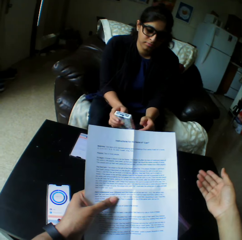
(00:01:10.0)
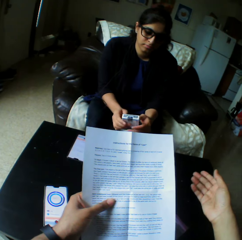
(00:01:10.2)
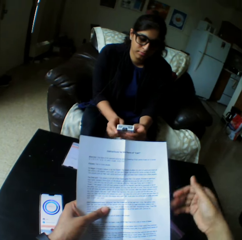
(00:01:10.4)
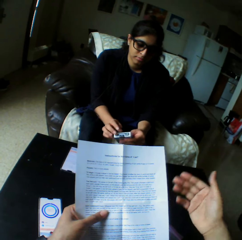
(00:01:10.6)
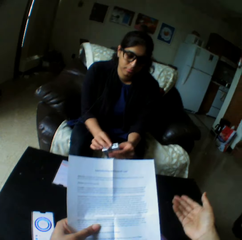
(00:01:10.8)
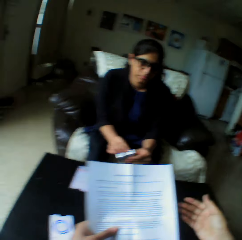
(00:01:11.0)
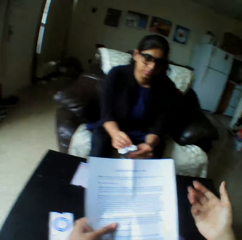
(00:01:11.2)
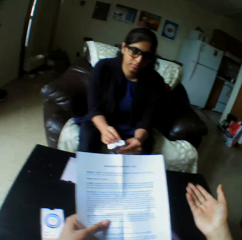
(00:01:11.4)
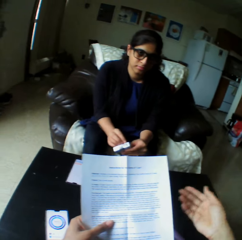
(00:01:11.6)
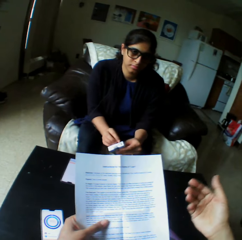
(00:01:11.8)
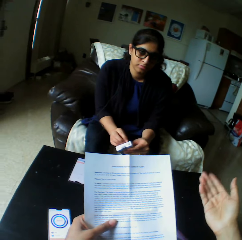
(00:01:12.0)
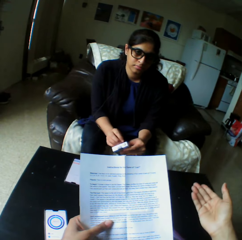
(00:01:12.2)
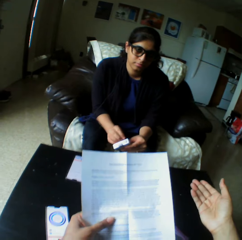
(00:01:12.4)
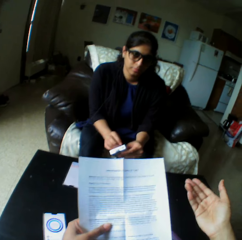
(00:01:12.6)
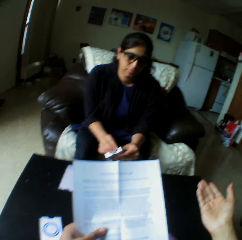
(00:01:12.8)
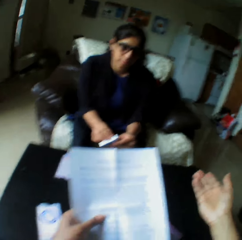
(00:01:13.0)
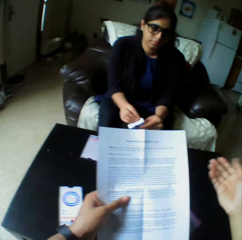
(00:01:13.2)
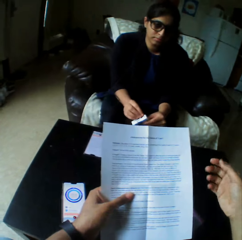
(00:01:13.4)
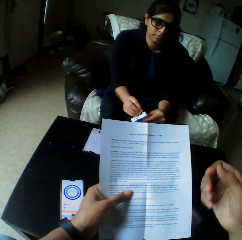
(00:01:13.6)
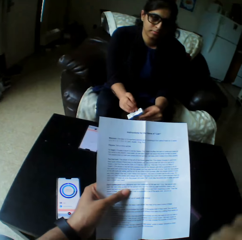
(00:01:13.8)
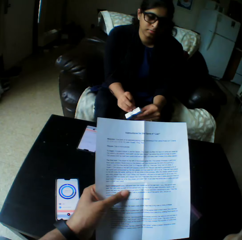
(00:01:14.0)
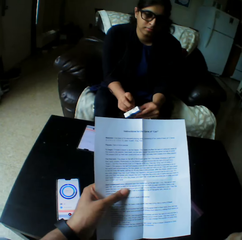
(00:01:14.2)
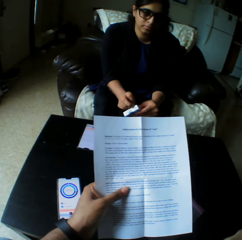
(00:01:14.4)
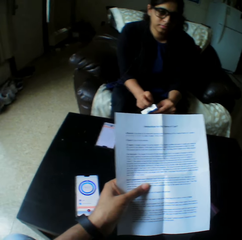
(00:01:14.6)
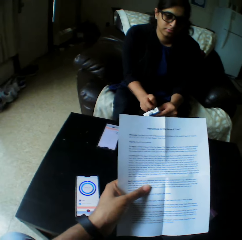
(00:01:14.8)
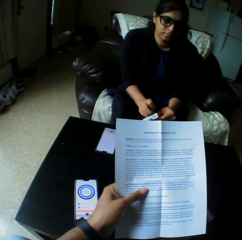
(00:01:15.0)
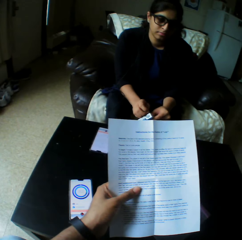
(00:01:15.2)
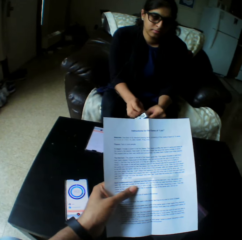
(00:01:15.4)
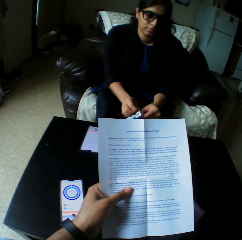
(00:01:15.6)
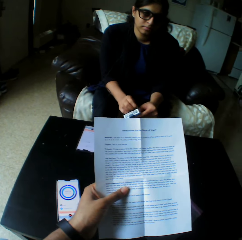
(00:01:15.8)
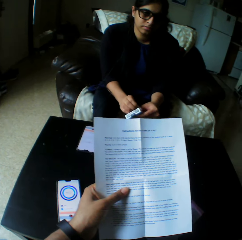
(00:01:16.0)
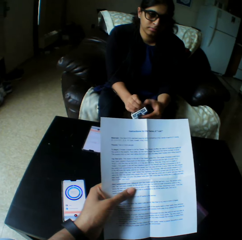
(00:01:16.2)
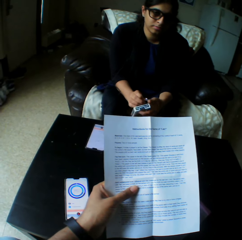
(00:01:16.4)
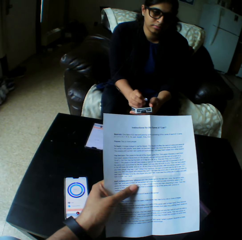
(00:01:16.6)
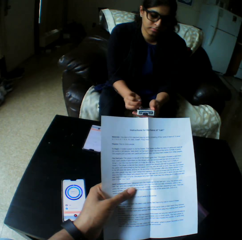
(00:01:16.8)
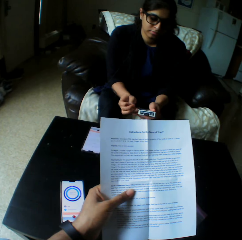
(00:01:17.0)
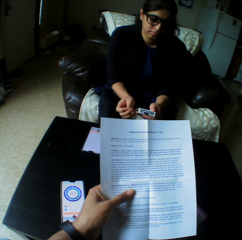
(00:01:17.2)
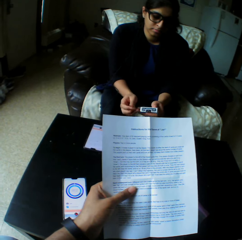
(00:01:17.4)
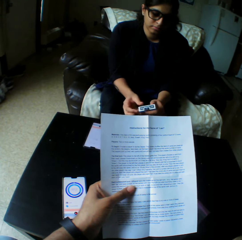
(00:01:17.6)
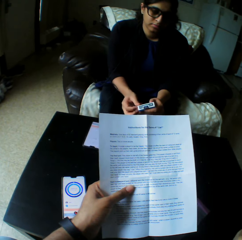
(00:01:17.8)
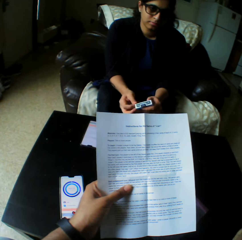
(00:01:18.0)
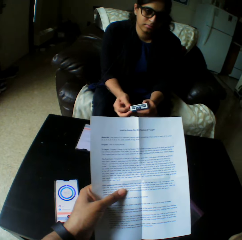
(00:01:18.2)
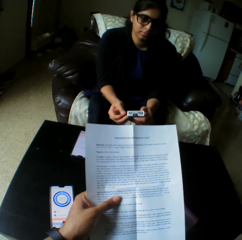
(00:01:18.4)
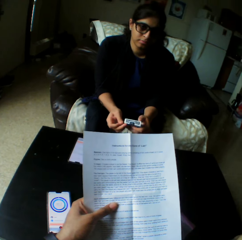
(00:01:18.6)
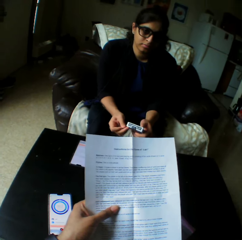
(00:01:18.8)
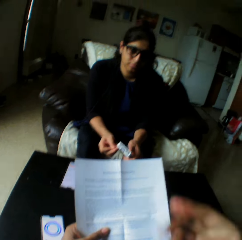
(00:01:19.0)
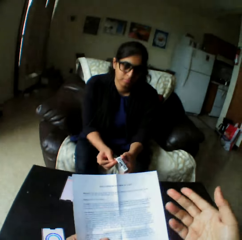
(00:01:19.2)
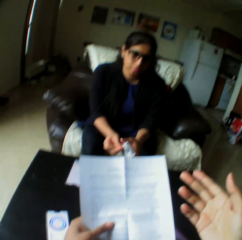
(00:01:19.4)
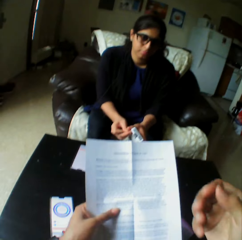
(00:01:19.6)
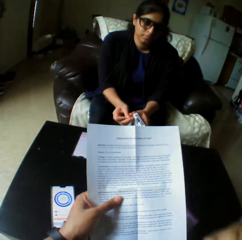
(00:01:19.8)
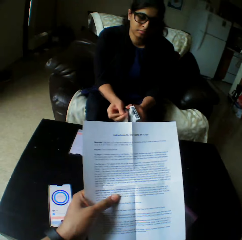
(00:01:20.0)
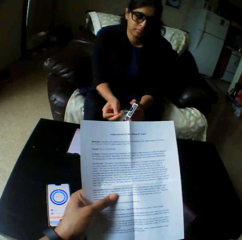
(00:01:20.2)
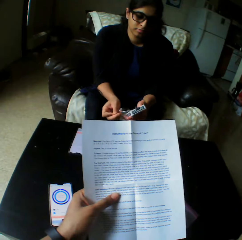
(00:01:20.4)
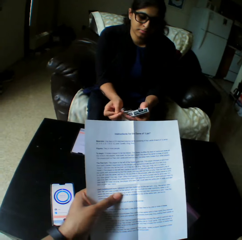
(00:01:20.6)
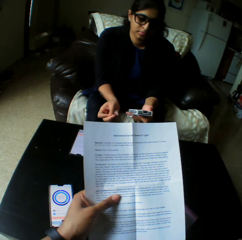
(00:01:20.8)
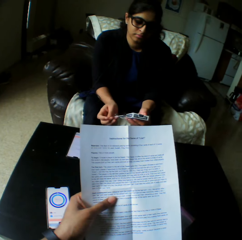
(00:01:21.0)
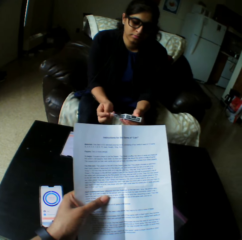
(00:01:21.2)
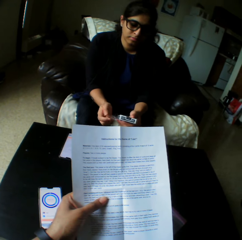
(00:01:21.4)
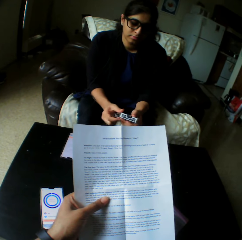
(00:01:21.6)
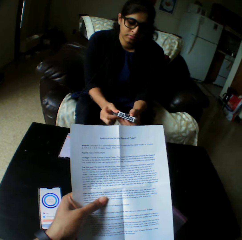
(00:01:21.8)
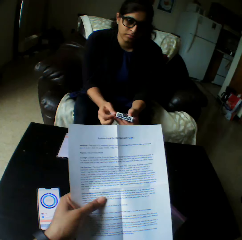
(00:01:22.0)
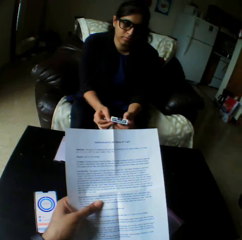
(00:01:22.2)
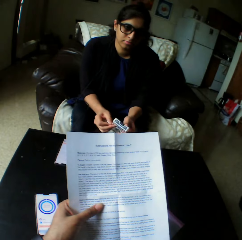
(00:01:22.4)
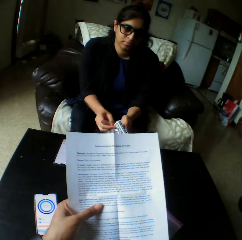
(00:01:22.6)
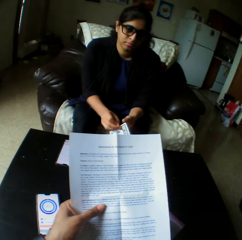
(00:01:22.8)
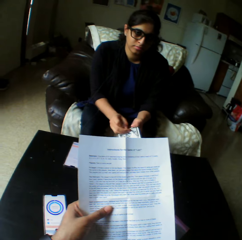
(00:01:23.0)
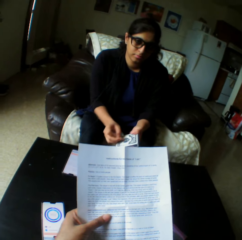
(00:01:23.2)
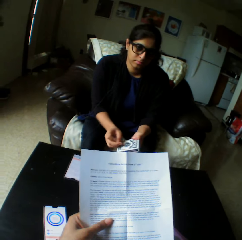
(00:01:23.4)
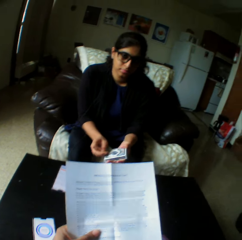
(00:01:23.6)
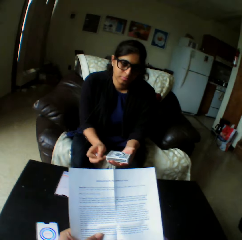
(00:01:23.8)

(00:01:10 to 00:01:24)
The camera wearer reads the paper. A woman opens the box. The woman removes the nylon wrapper of the pack of cards. The camera wearer reads the paper. He gestures his hand. The woman opens the box. The camera wearer reads the paper.

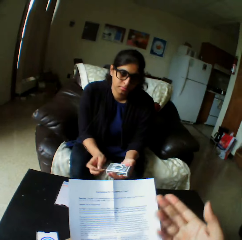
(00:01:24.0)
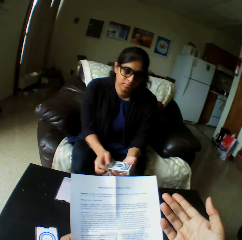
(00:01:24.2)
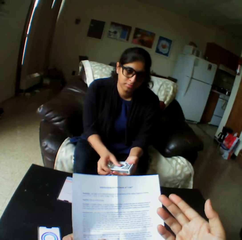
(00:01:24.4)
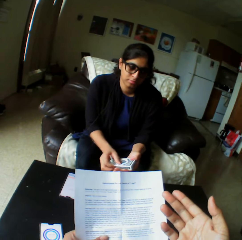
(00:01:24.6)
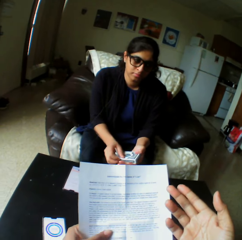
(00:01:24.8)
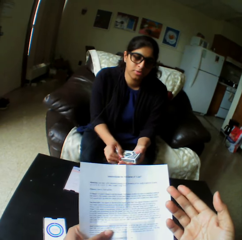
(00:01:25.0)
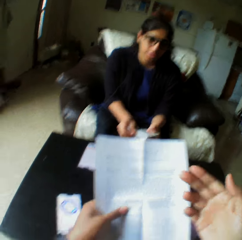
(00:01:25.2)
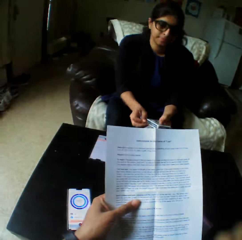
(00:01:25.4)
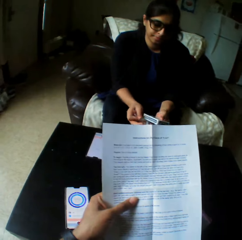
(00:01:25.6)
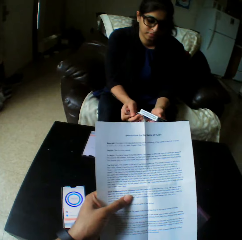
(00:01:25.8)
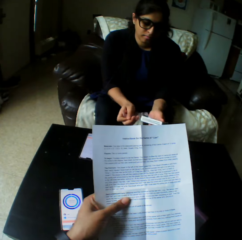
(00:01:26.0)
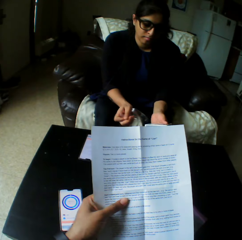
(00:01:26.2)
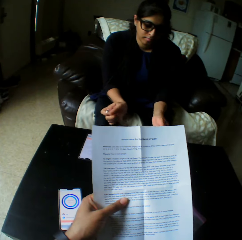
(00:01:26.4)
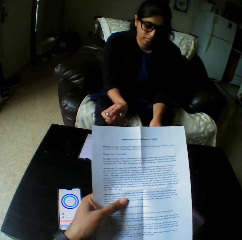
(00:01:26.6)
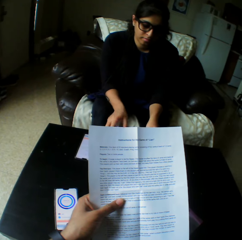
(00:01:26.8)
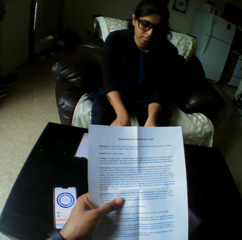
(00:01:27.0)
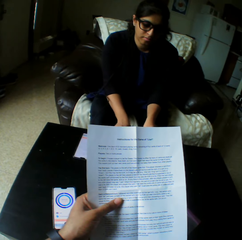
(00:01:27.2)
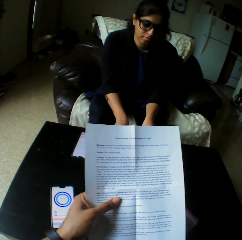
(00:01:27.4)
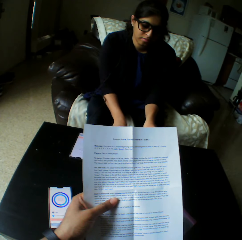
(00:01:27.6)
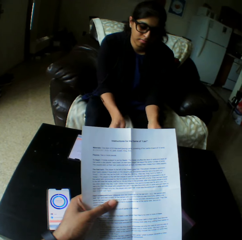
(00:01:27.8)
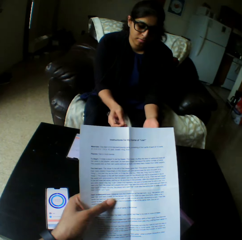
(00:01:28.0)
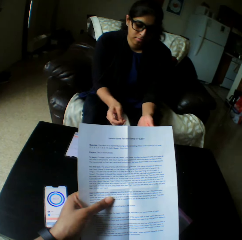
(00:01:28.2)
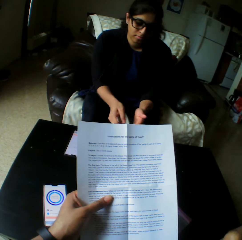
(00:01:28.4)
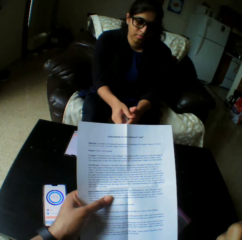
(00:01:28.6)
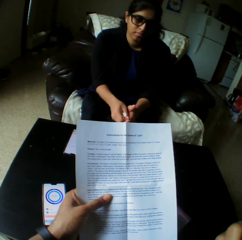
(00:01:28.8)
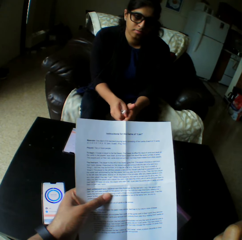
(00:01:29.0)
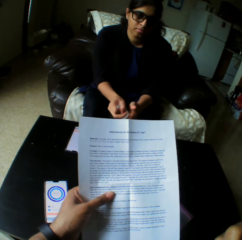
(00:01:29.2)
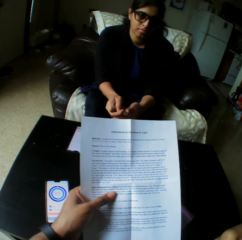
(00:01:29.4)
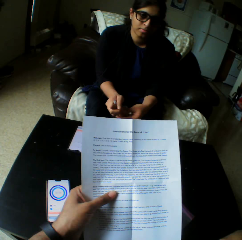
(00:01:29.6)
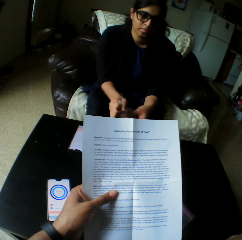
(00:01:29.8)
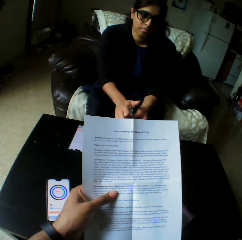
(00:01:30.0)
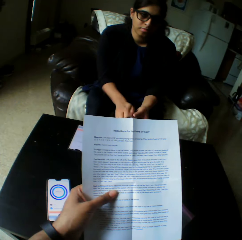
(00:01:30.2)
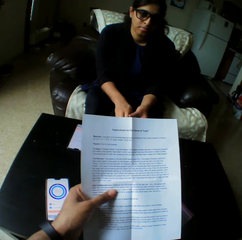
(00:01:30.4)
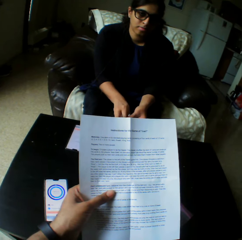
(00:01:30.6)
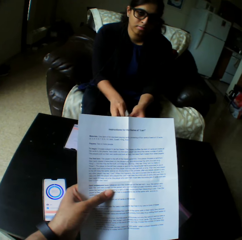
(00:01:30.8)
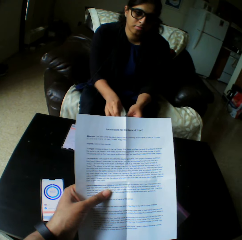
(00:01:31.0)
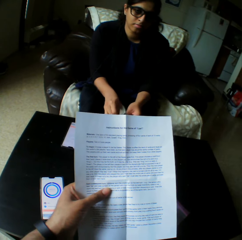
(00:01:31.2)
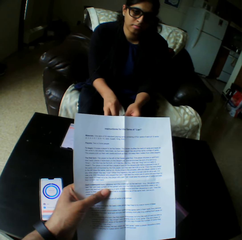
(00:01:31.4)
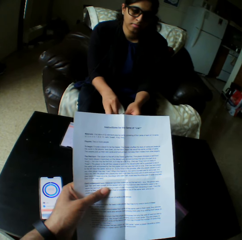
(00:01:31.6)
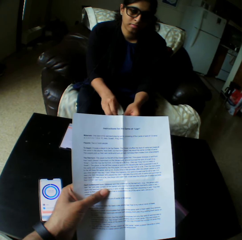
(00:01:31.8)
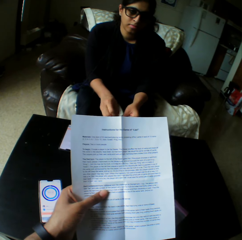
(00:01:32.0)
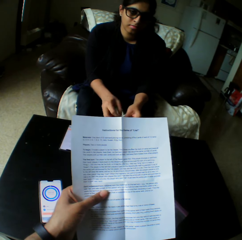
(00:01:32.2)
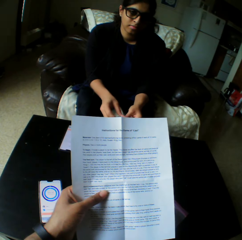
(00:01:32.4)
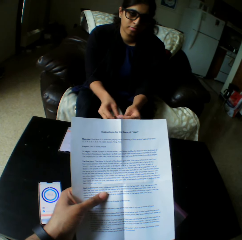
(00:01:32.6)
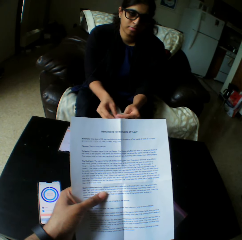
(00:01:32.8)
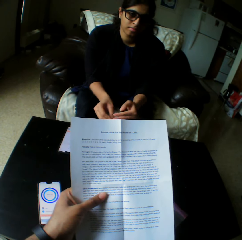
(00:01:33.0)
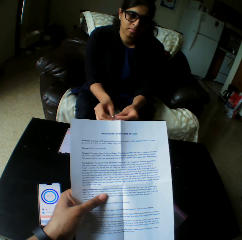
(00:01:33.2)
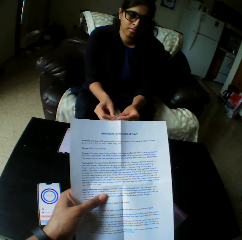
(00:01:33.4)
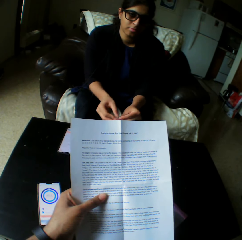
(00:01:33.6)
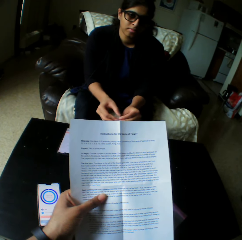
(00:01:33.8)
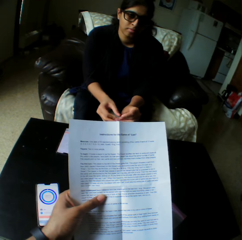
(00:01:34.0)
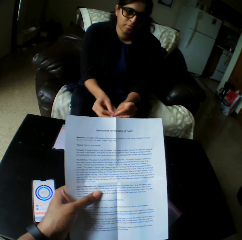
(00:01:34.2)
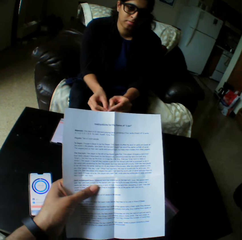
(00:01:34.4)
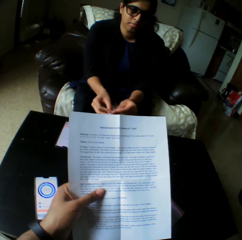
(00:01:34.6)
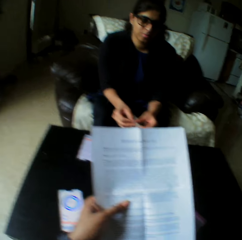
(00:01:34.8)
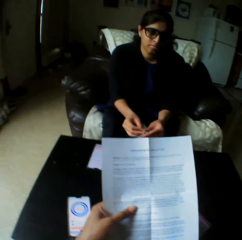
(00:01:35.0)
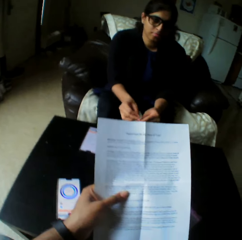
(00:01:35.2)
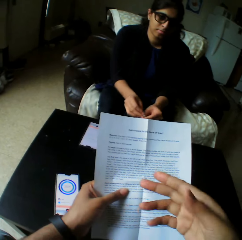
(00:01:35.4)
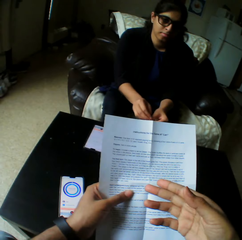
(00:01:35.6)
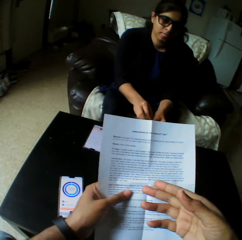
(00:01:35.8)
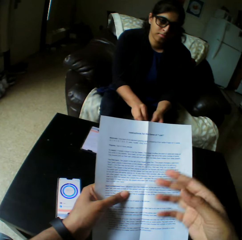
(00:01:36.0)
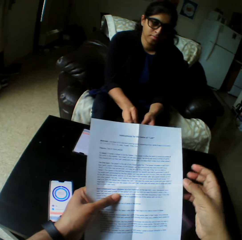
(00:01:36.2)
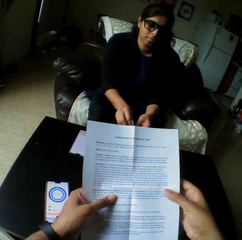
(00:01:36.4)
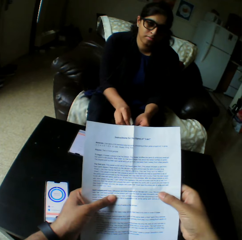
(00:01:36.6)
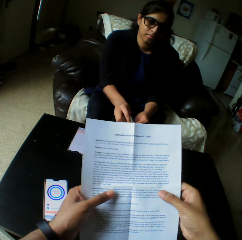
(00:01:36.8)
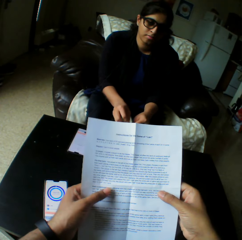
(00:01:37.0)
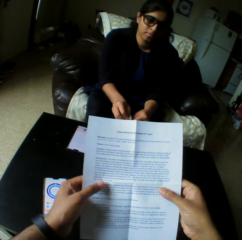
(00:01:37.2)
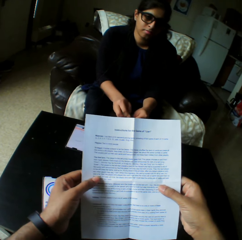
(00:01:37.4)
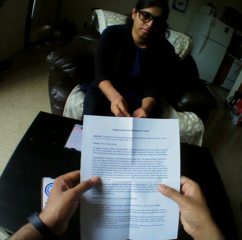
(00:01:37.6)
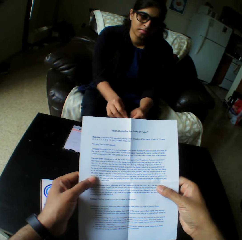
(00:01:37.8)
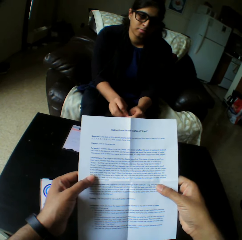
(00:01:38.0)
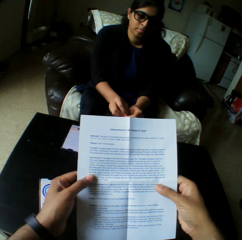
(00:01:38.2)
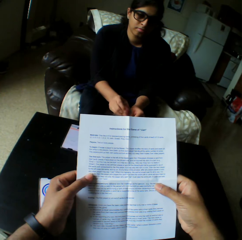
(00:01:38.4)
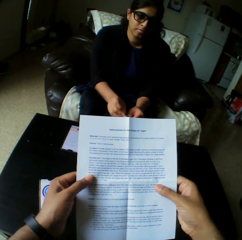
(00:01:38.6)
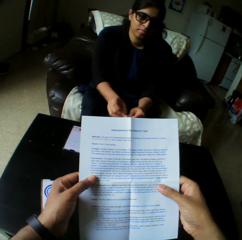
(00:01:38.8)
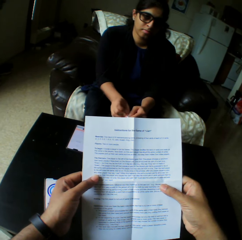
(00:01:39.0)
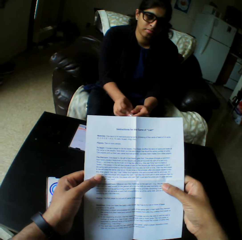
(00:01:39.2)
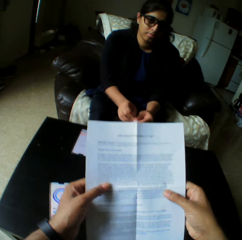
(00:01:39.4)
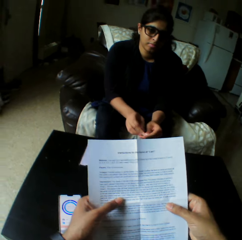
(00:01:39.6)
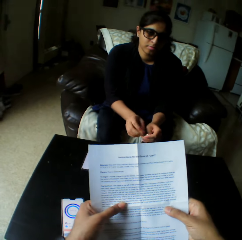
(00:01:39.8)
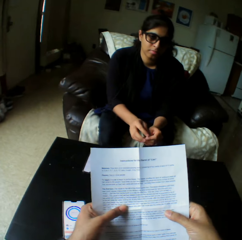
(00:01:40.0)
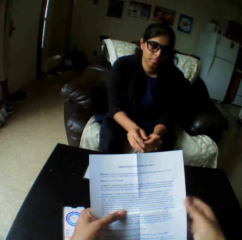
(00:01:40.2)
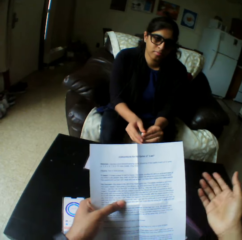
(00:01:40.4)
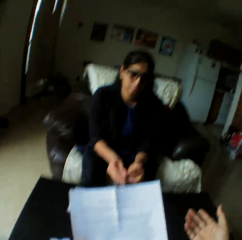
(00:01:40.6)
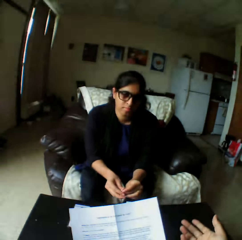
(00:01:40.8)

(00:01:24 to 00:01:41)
The camera wearer gestures his hand. He reads the paper. A woman squeezes the nylon wrapper in her hands. The woman folds the masking tape. The camera wearer reads the paper. He gestures his hand. He holds the paper with both hands. He reads the paper. The woman folds the masking tape.
